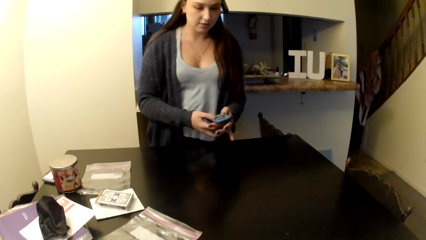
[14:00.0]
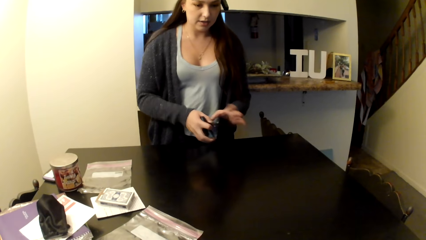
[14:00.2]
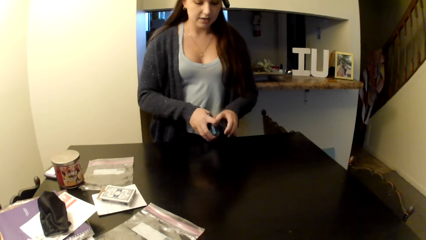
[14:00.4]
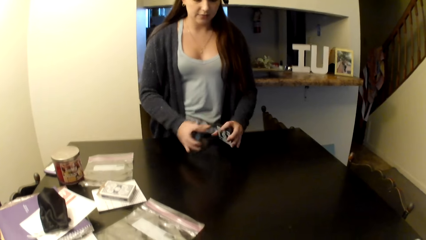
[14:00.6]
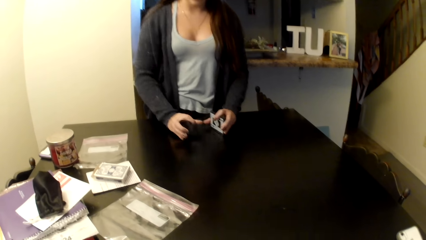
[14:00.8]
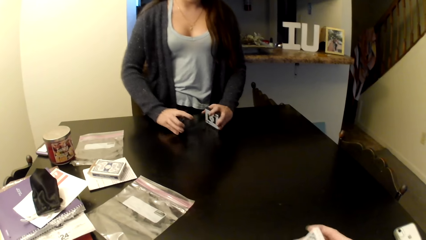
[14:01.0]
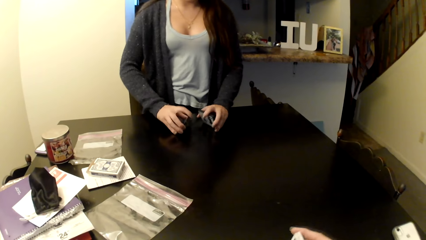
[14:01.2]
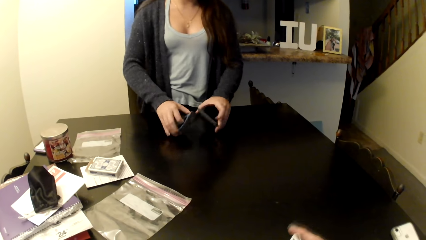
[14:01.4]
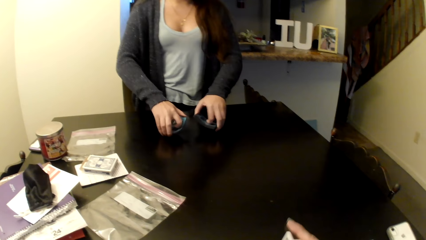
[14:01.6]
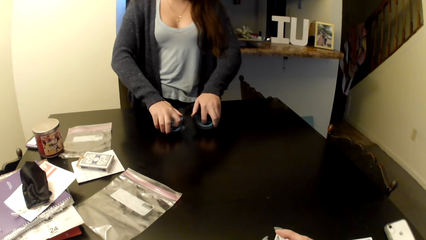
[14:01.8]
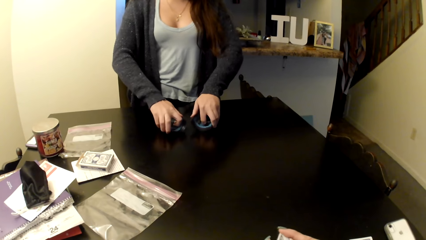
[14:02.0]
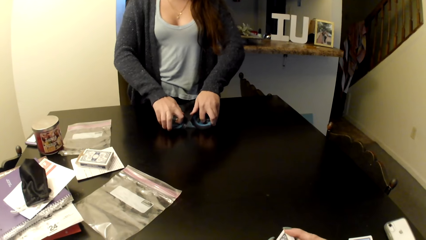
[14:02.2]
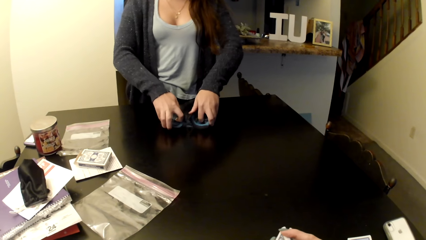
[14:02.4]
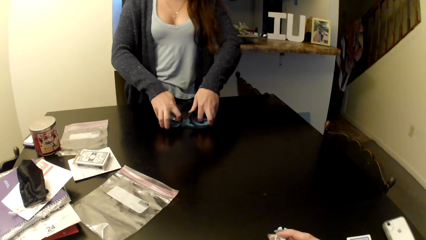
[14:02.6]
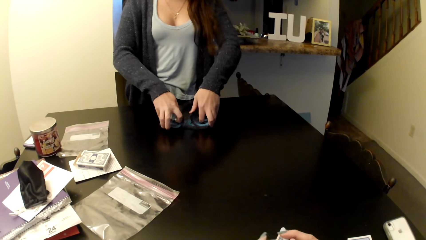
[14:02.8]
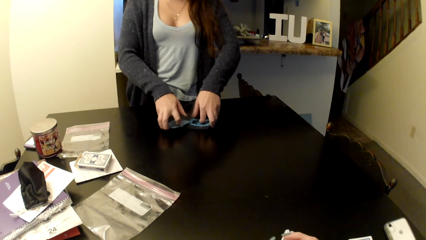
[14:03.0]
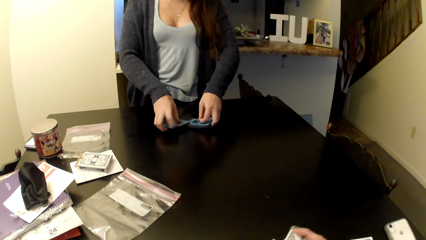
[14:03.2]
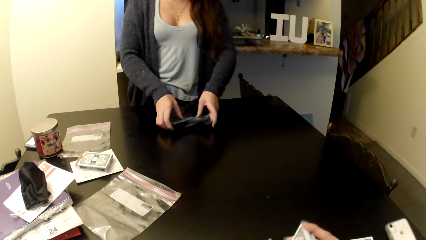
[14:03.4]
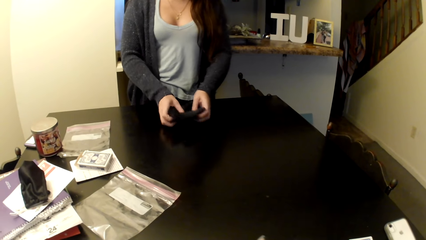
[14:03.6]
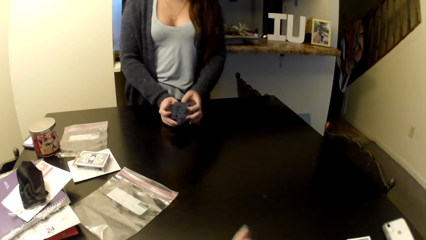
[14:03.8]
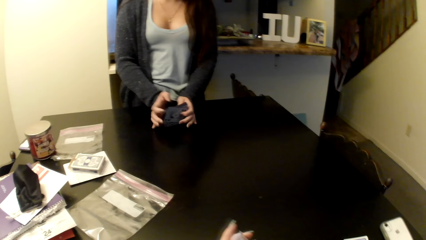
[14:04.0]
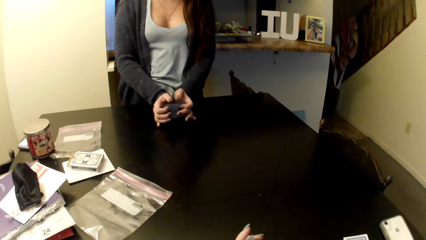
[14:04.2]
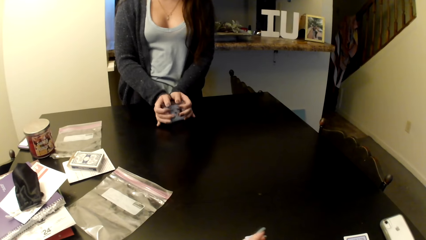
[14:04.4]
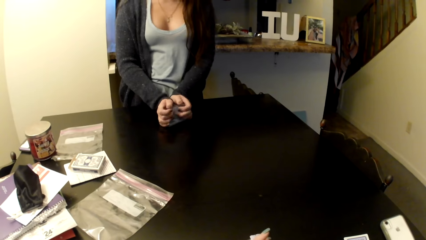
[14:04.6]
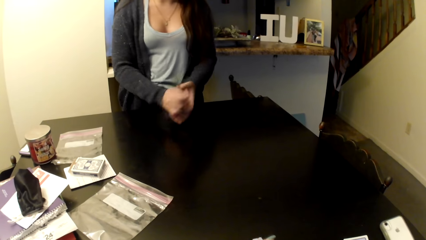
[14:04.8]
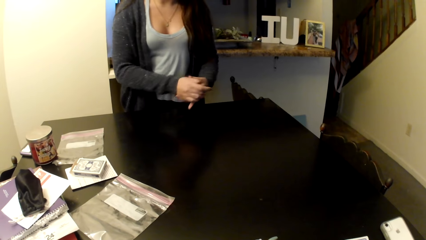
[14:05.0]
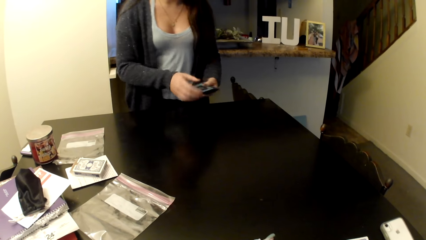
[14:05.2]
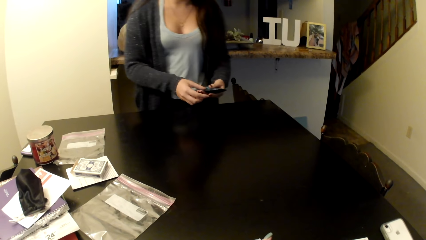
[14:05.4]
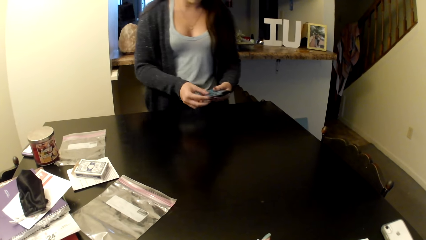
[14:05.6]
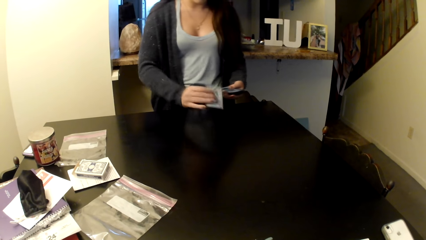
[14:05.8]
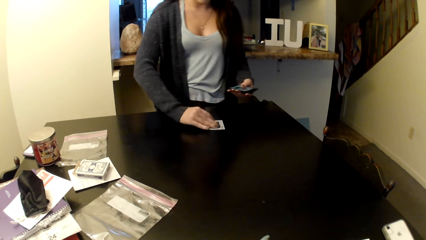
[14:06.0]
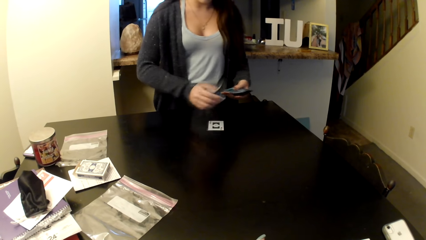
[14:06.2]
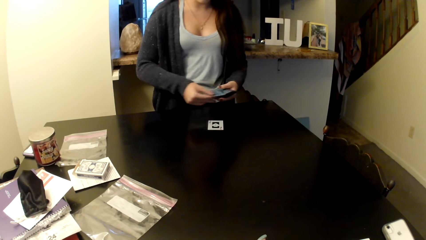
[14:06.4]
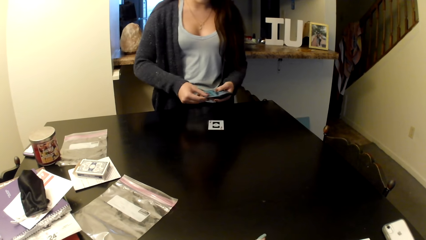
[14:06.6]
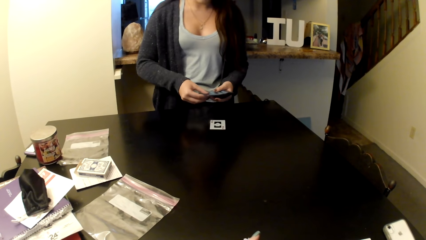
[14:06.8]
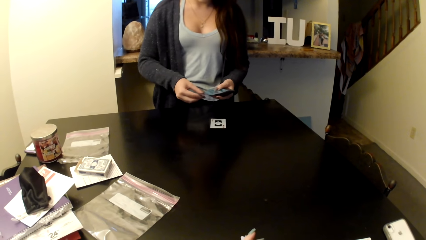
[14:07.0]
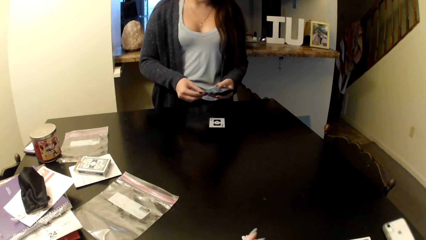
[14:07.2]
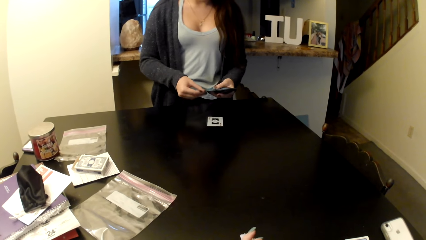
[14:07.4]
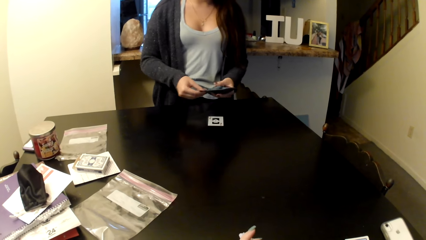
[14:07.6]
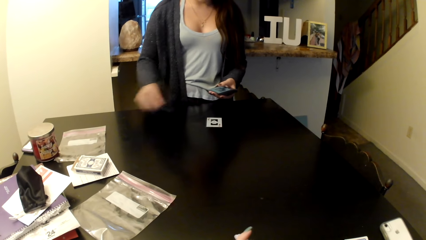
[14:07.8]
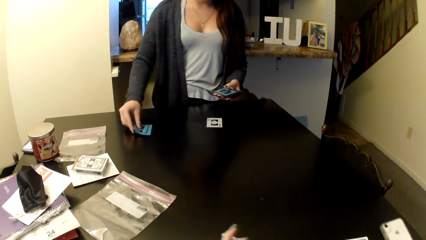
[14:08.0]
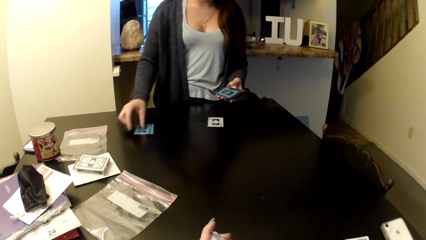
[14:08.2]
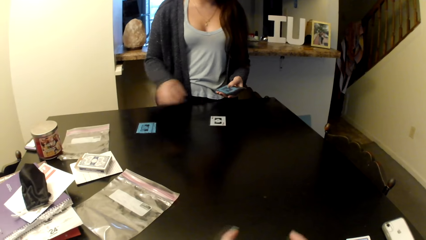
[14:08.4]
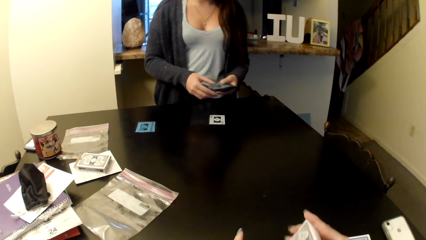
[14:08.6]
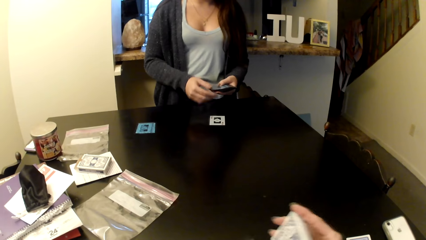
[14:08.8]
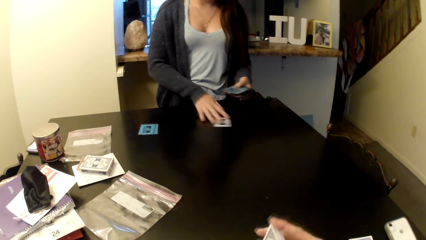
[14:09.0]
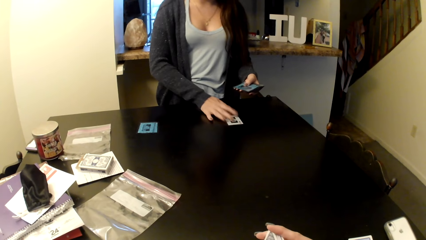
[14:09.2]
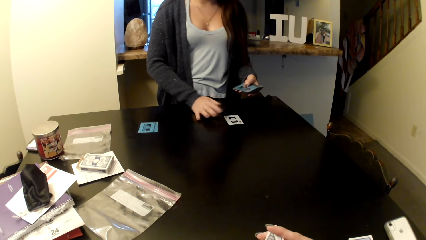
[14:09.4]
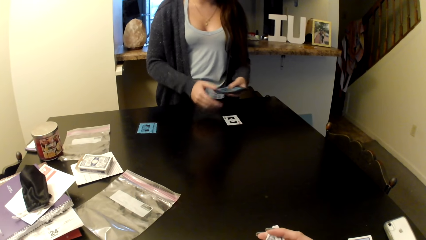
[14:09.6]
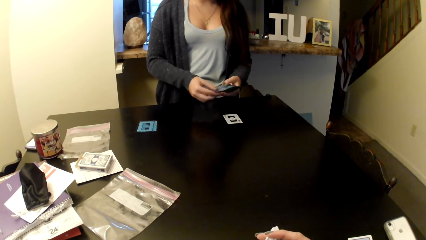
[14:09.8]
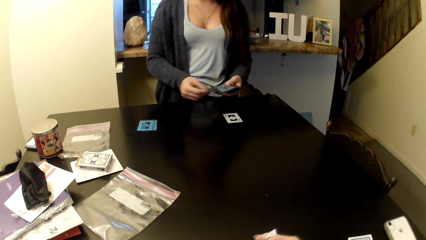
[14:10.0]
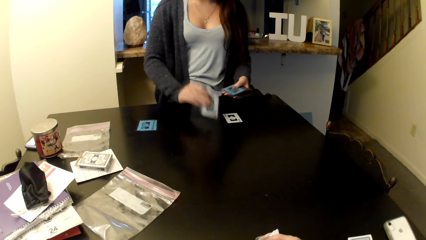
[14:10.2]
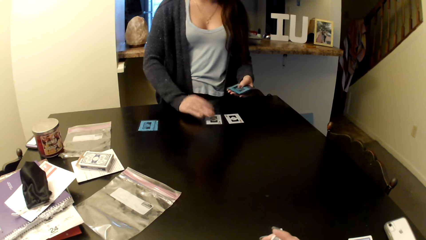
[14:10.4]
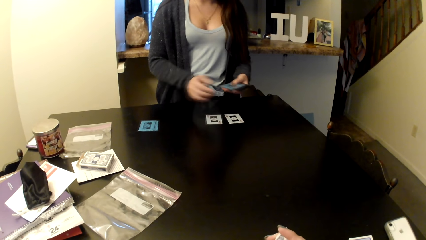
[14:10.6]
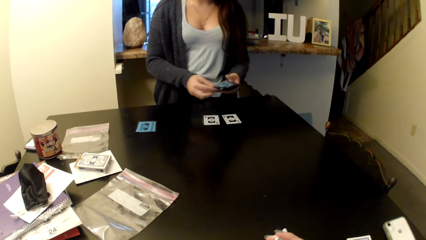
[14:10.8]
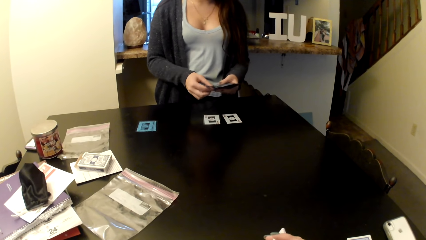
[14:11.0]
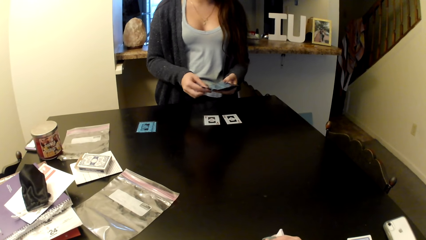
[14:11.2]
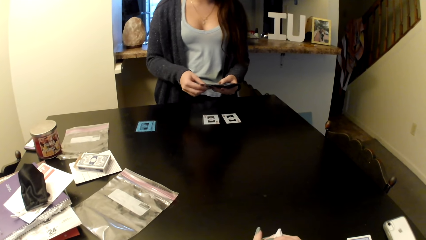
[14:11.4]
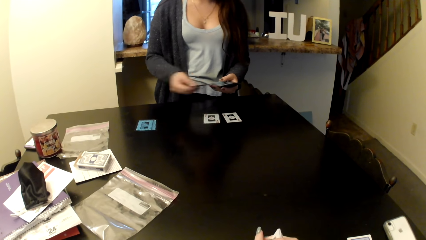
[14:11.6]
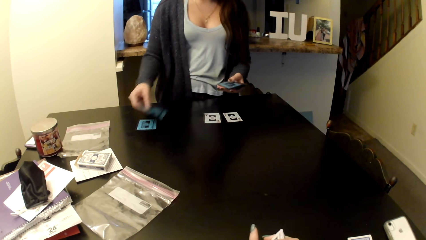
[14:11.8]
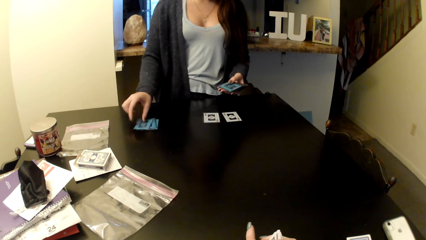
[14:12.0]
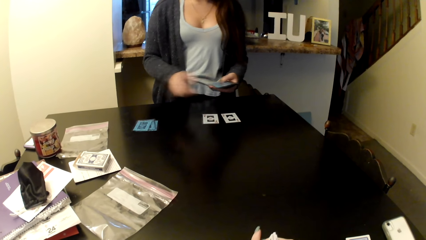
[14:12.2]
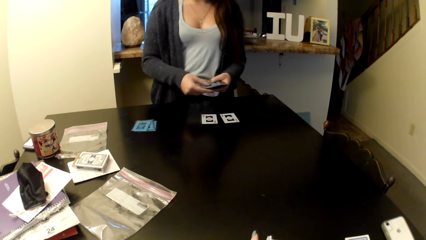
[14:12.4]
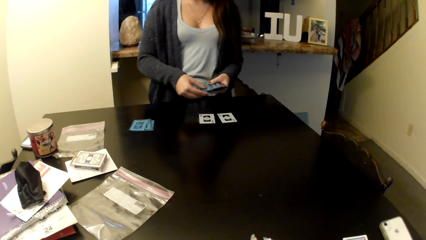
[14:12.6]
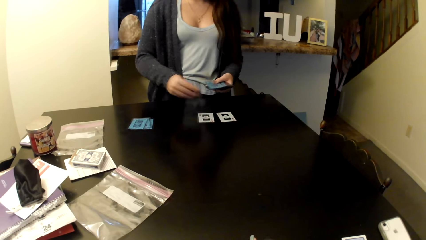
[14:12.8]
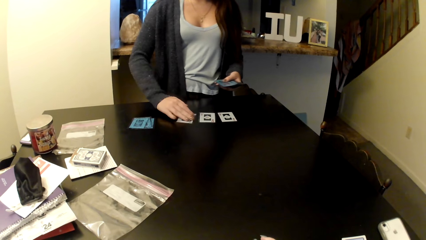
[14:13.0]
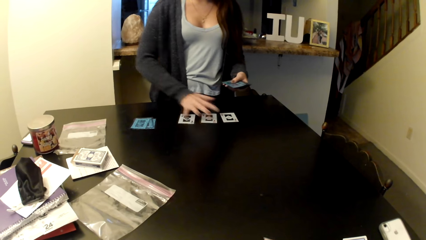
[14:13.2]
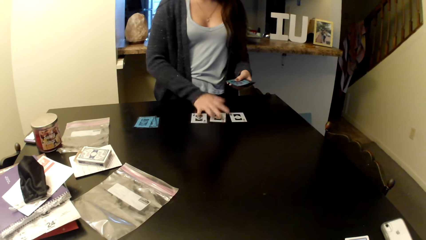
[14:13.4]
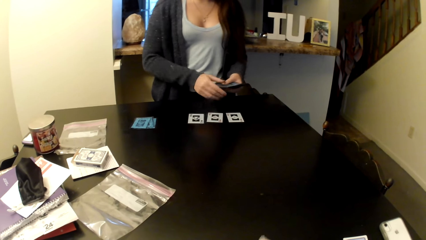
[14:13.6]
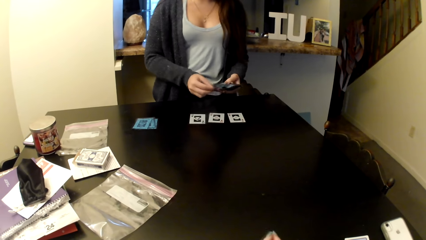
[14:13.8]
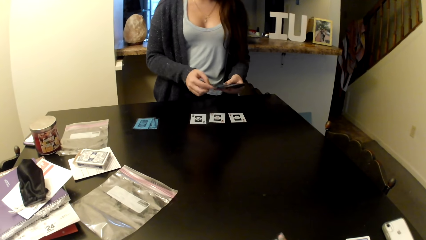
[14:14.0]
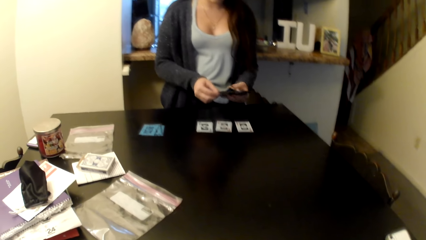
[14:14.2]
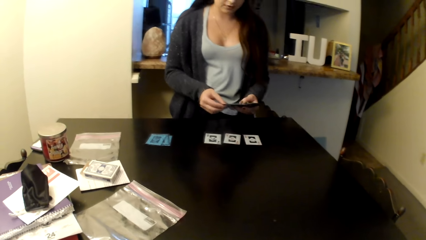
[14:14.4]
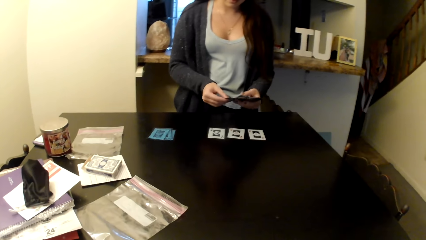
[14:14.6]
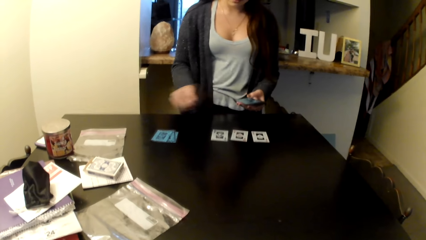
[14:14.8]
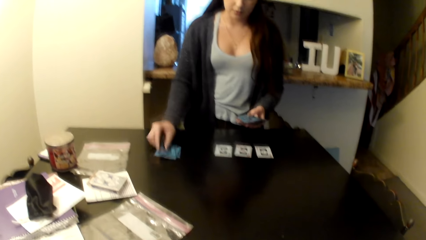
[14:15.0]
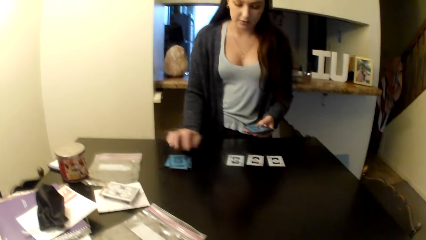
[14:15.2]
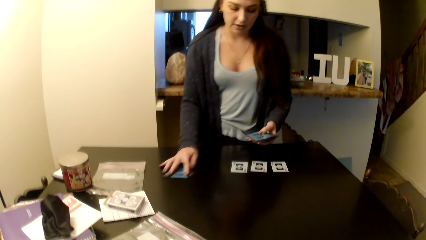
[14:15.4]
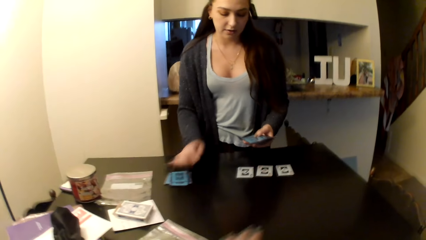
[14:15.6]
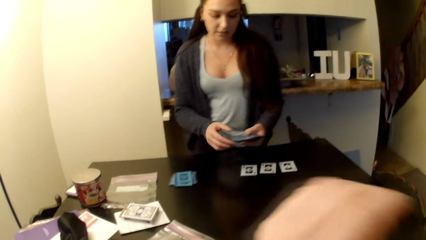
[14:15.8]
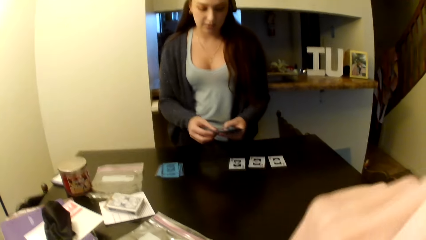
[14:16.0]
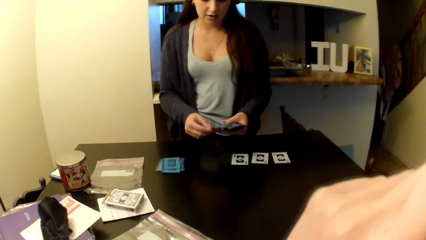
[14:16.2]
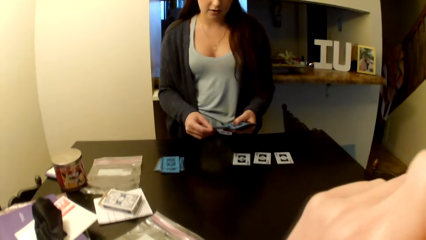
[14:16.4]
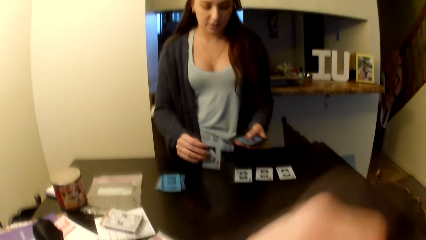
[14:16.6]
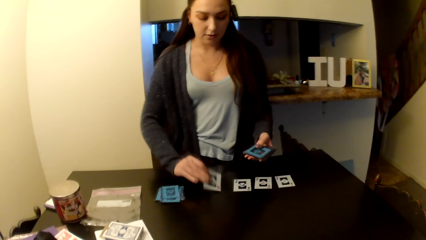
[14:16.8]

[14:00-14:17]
A woman shuffles cards. The woman puts the cards on the table. The camera wearer rubs the face with a hand.
